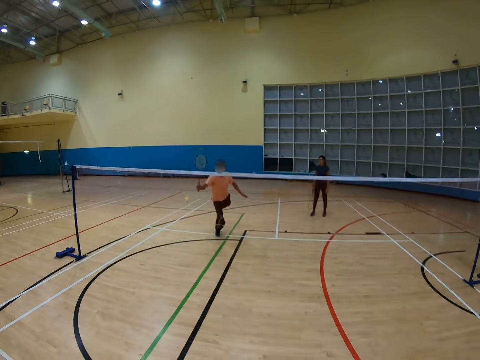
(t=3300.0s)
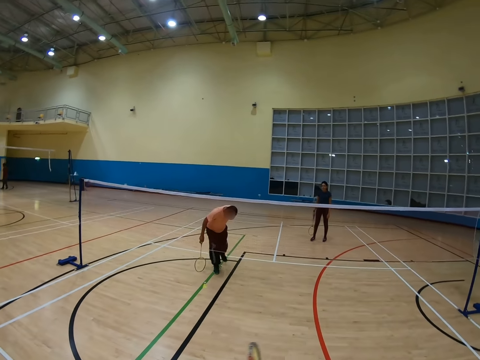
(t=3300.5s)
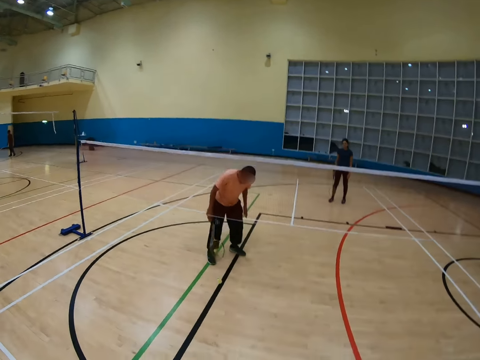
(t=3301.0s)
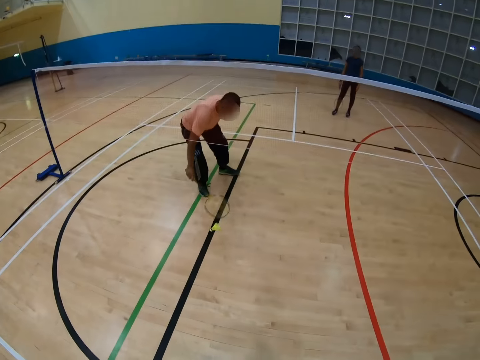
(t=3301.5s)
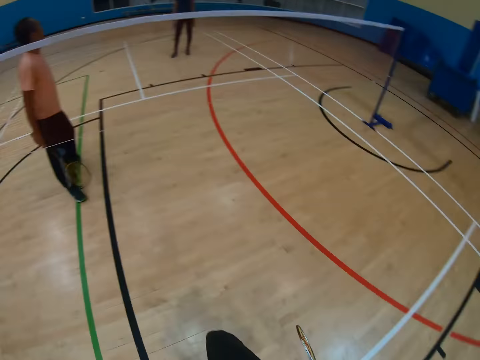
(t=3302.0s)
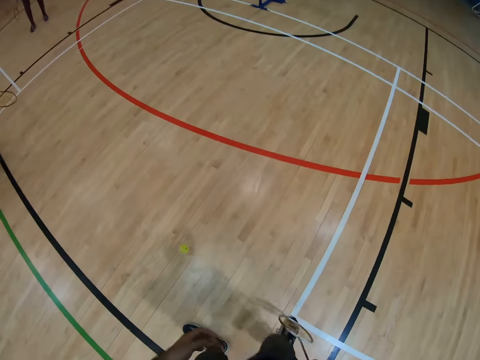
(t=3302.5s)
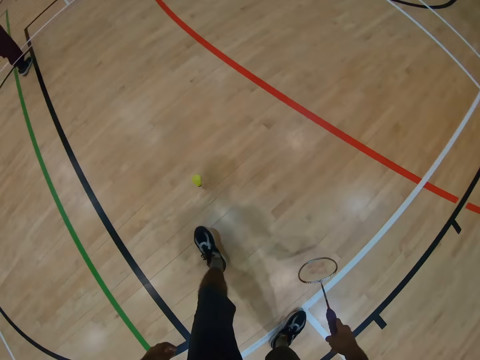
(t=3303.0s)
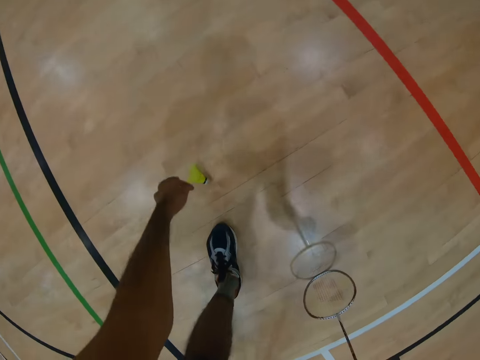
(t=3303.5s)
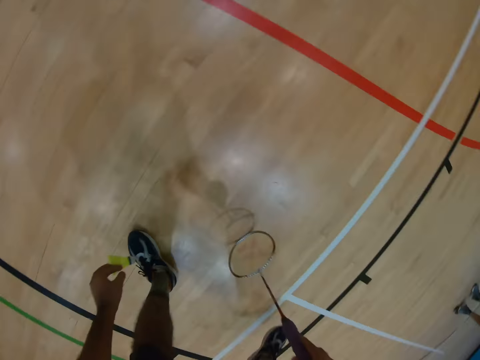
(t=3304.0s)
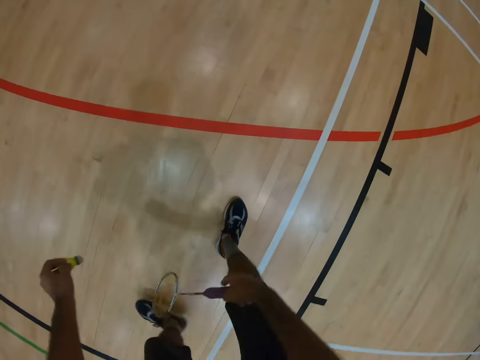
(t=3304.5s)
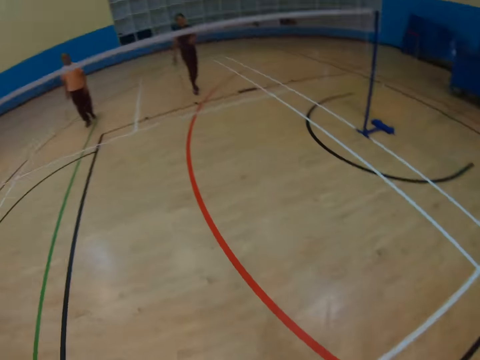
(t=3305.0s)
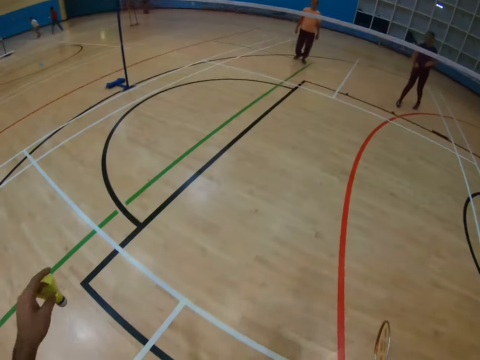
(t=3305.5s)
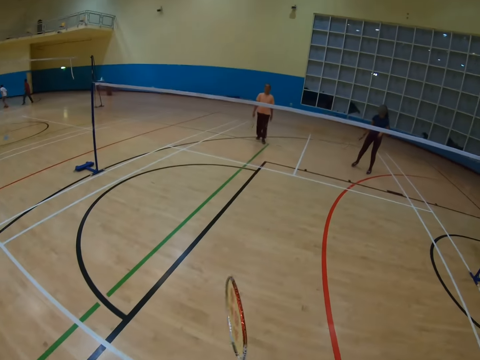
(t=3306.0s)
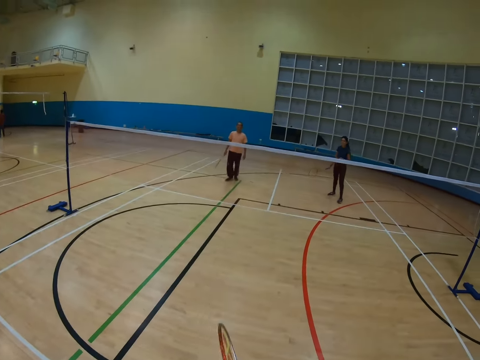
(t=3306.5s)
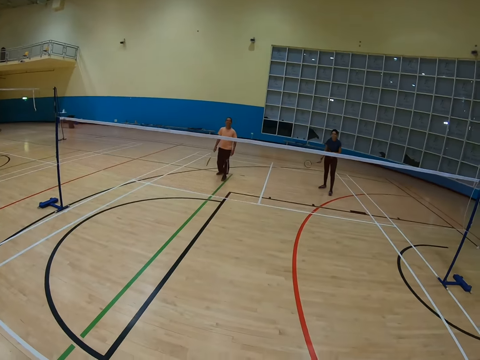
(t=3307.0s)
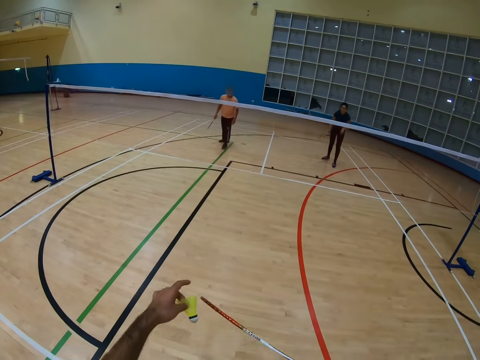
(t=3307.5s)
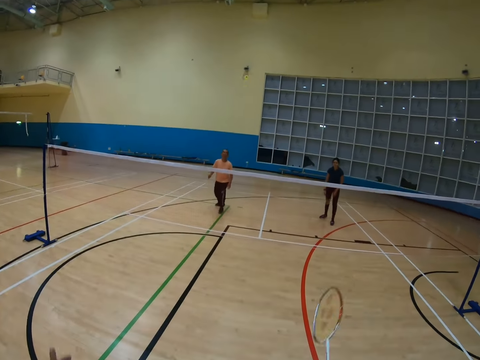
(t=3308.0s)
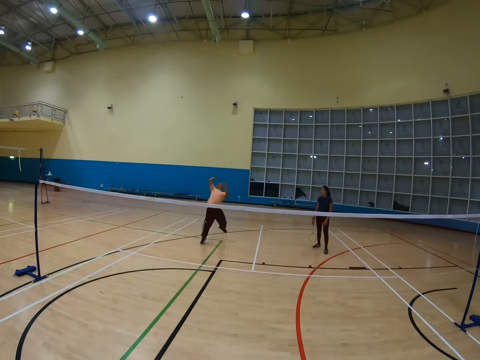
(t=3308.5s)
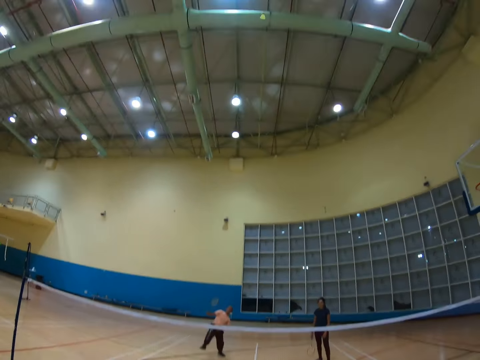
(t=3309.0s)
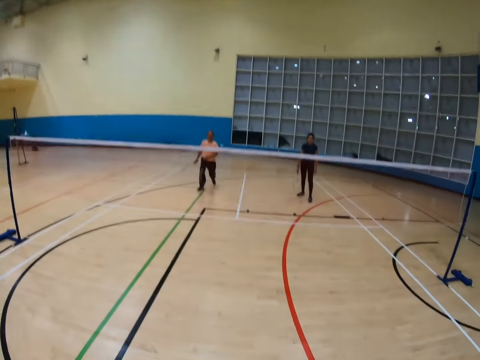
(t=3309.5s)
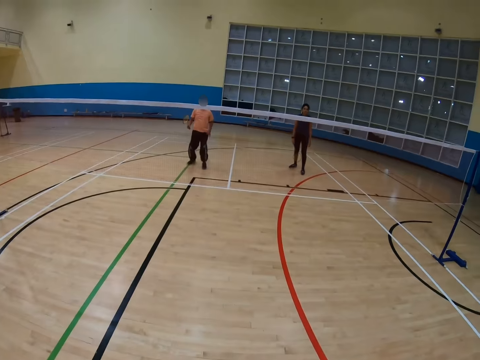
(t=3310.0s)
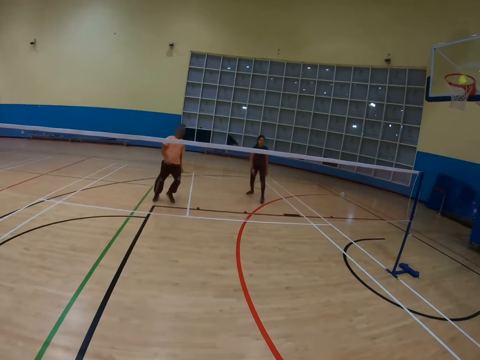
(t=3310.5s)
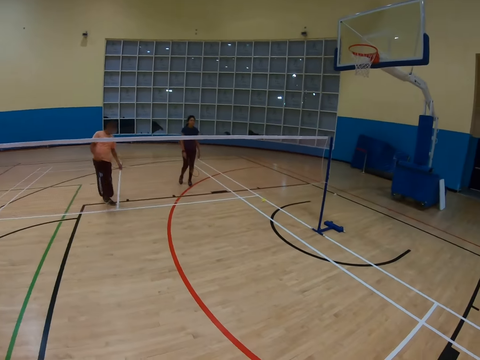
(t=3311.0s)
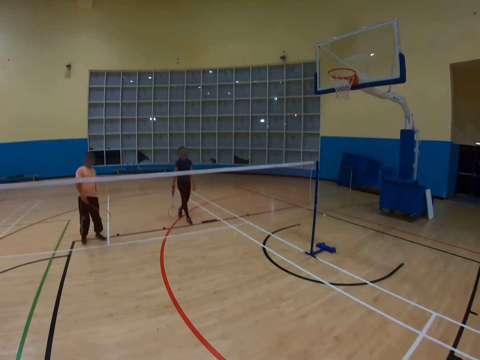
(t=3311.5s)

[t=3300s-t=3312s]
A man hits a shuttlecock with a racket, holds the racket, and bends down. The camera wearer turns around, bends down, picks up the shuttlecock, holds a racket, and turns around. They hit the shuttlecock with the racket. The man hits the shuttlecock with a racket. The camera wearer turns around.

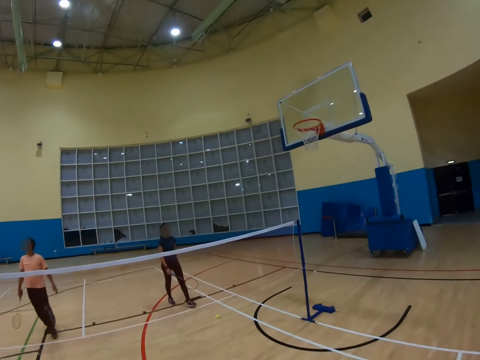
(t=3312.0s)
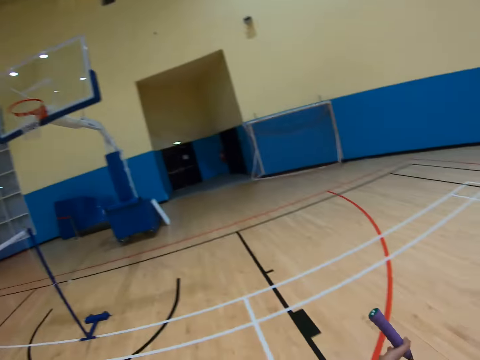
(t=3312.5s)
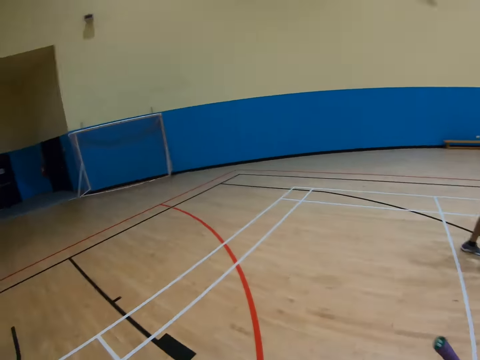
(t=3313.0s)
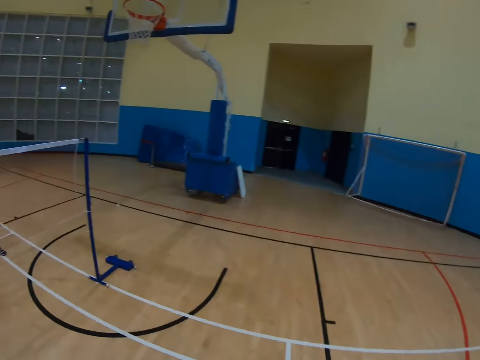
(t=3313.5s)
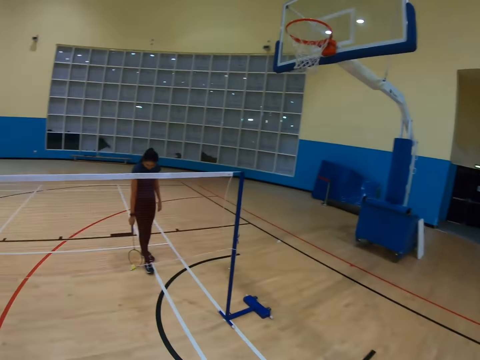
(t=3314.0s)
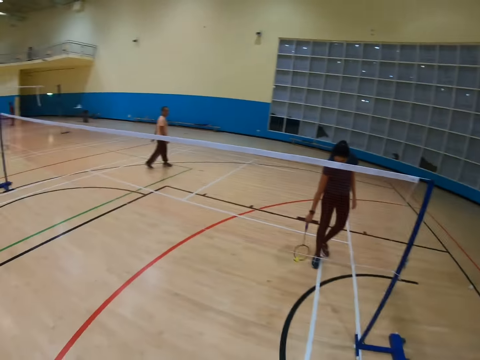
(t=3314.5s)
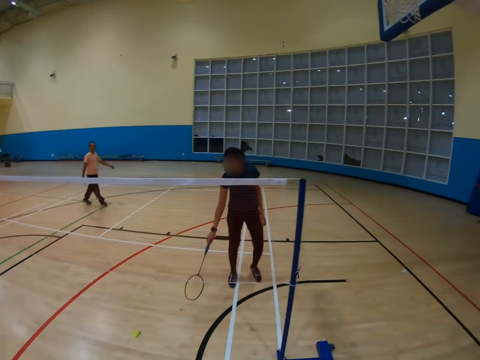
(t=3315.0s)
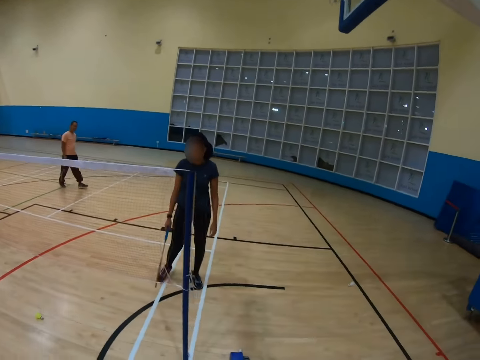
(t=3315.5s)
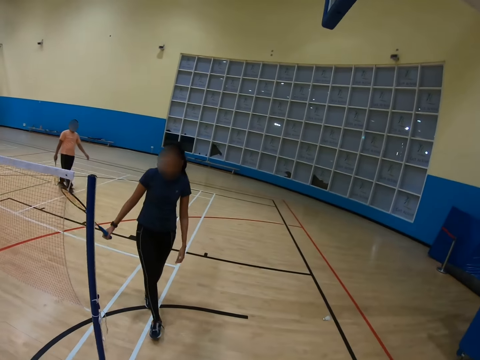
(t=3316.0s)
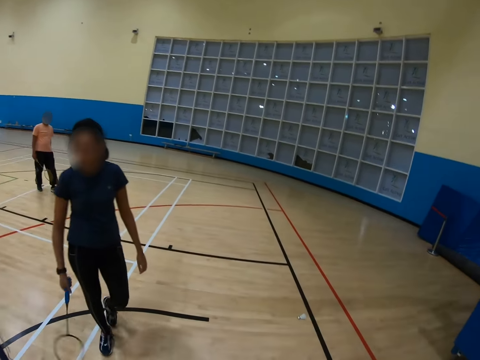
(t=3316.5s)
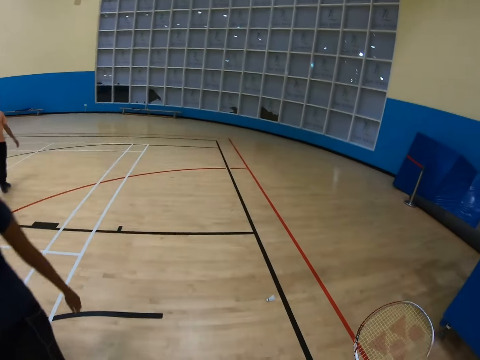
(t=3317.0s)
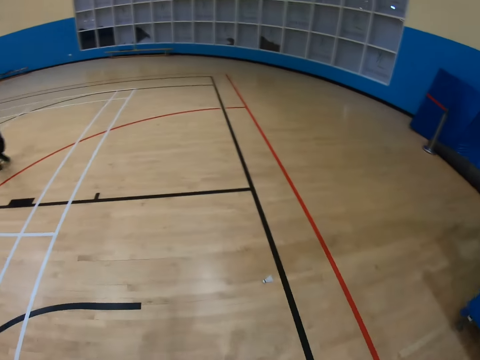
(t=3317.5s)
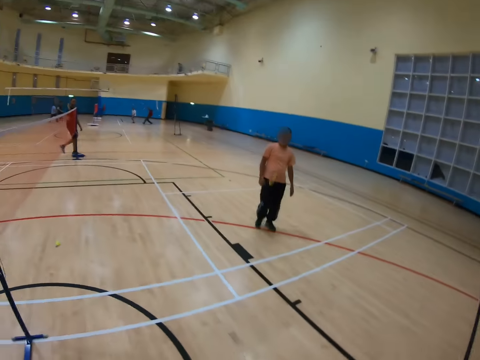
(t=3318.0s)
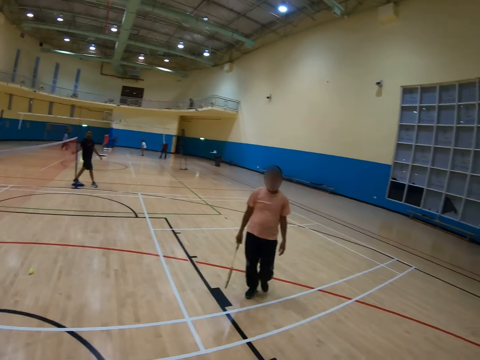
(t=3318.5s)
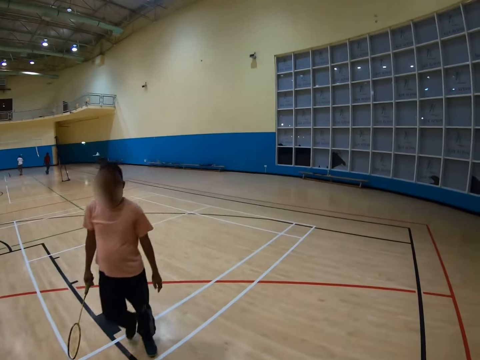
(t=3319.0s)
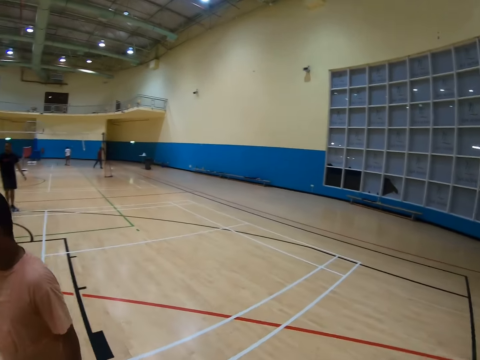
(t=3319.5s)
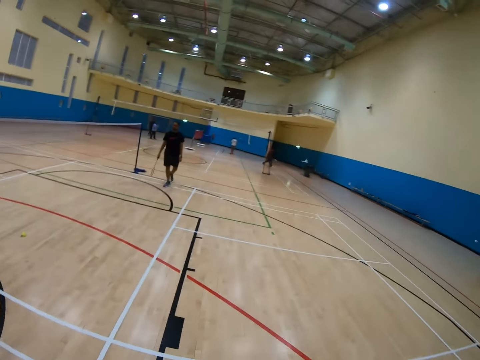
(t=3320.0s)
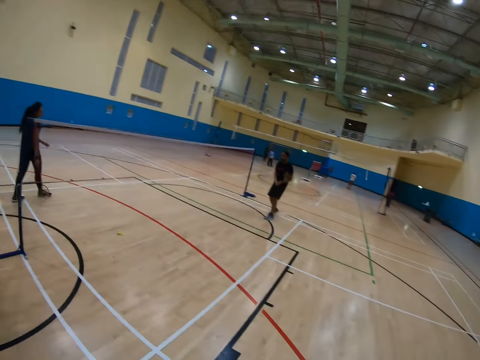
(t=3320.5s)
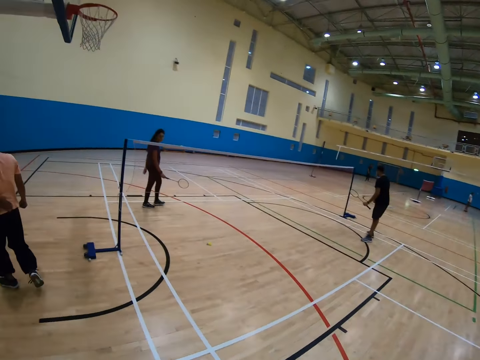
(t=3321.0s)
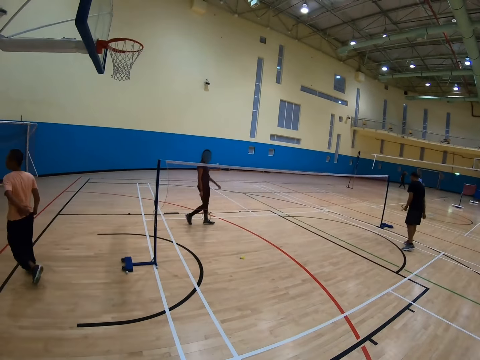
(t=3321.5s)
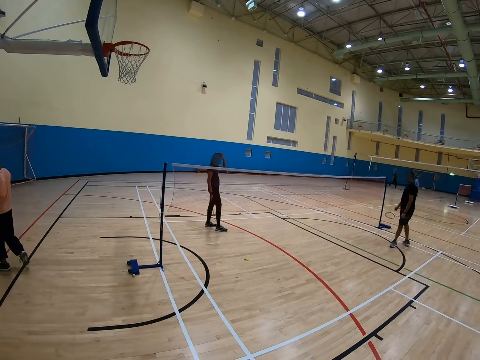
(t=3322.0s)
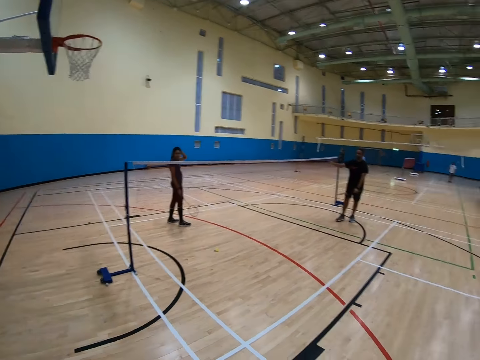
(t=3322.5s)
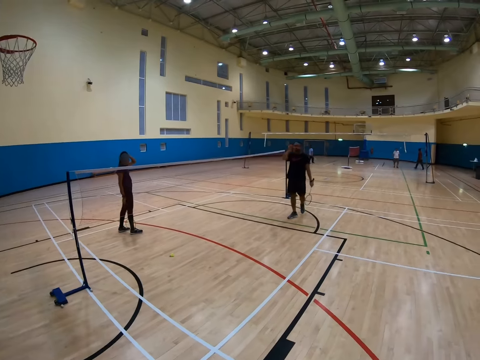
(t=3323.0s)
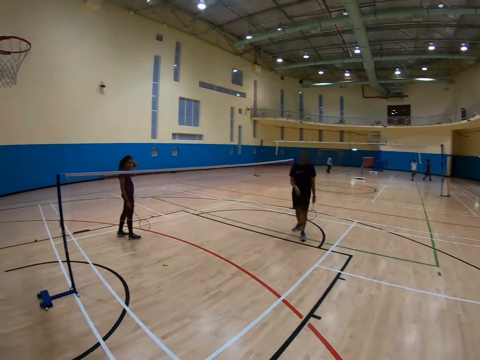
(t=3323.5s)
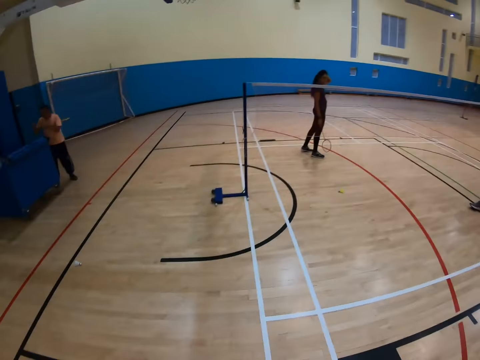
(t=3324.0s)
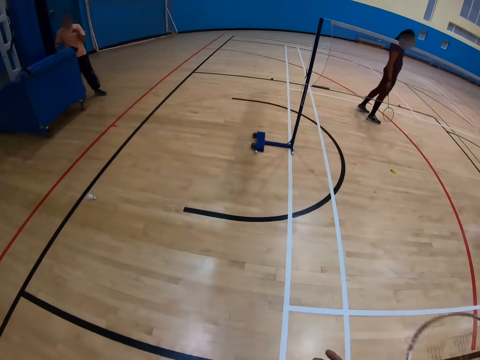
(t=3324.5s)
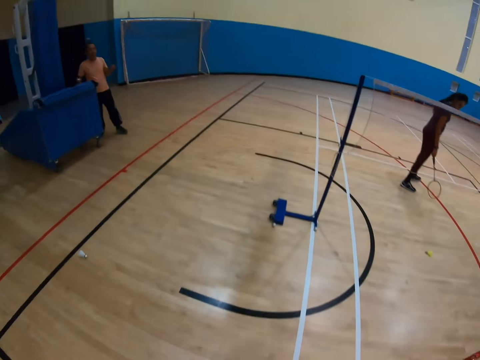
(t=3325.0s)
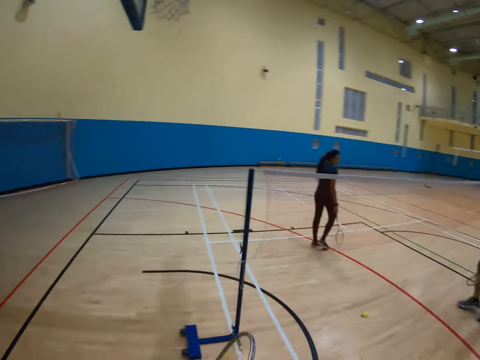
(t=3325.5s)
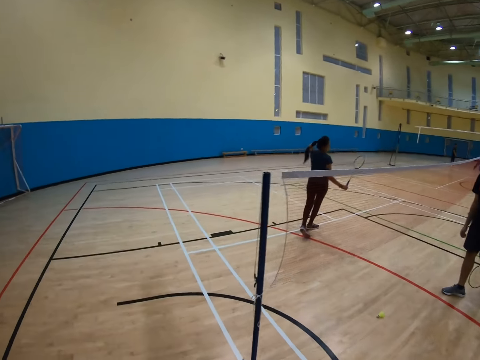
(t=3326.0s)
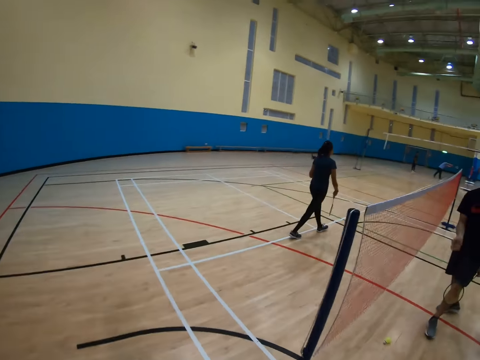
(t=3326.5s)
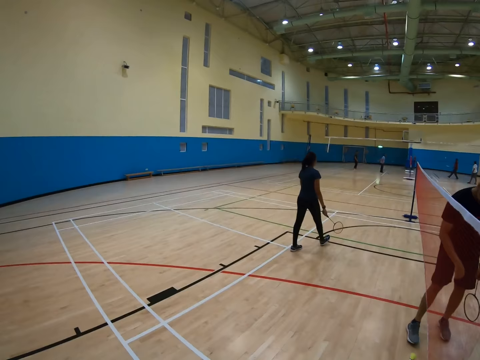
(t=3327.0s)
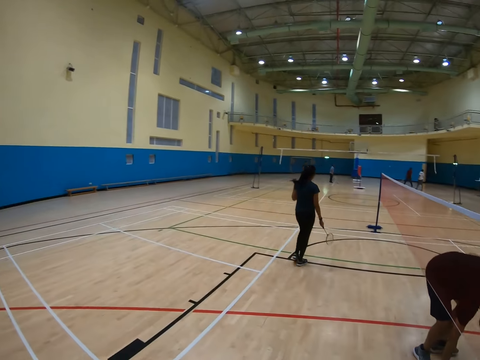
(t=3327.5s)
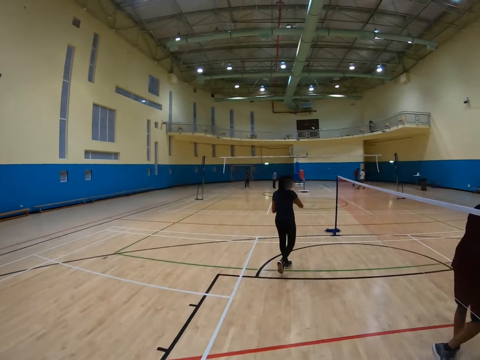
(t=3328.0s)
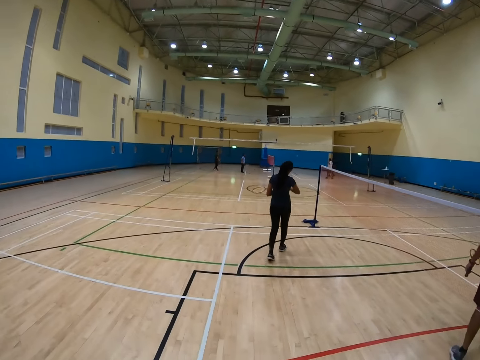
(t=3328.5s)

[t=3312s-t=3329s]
A man walks around. The camera wearer turns around. The man holds a racket. Someone talks to other people. Another man walks around. The camera wearer walks around. The other man walks around. The camera wearer walks around and turns around. The first man holds the racket. A third man walks around. The camera wearer walks around. The first man holds the racket and walks around.
